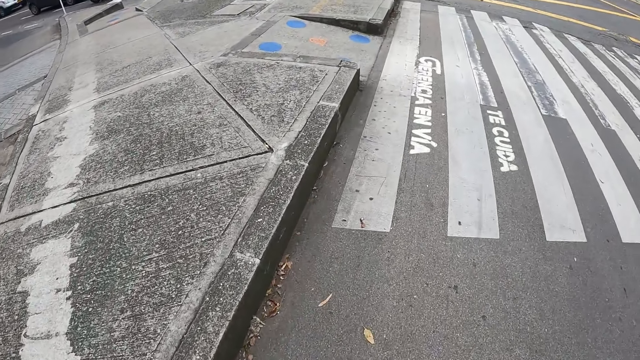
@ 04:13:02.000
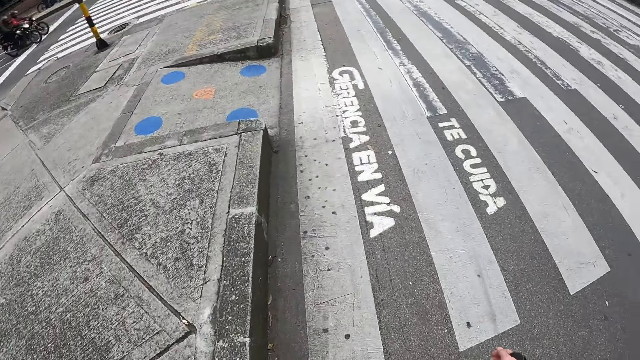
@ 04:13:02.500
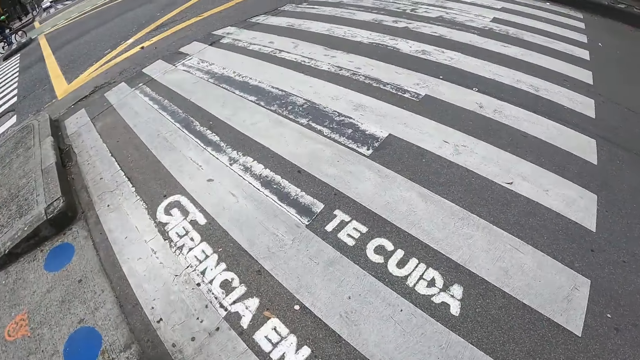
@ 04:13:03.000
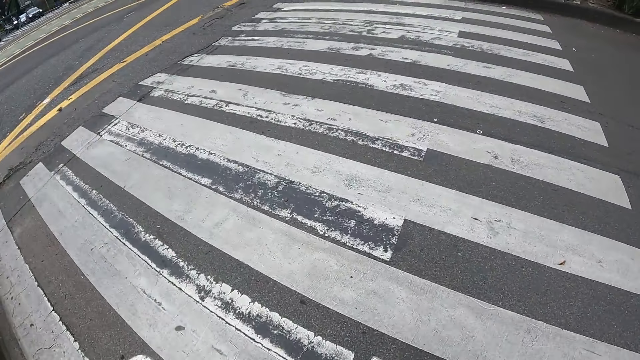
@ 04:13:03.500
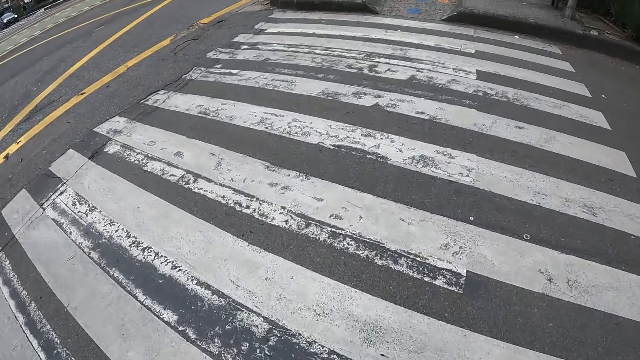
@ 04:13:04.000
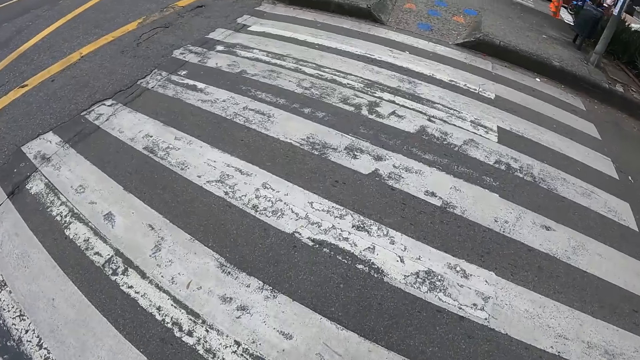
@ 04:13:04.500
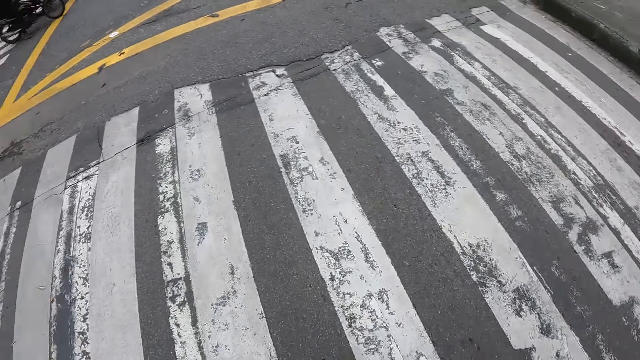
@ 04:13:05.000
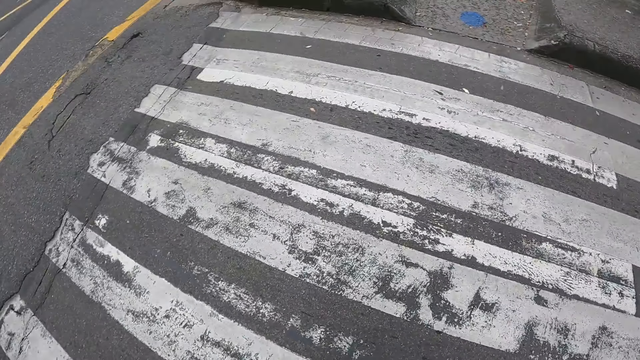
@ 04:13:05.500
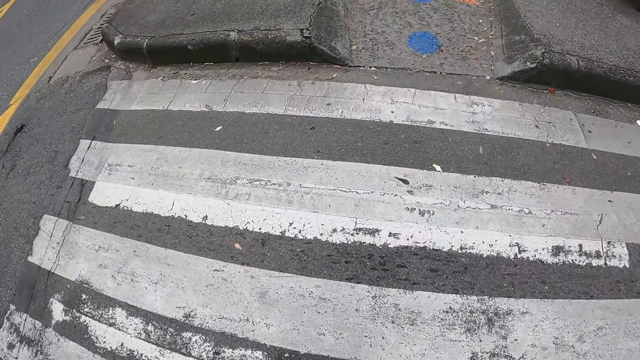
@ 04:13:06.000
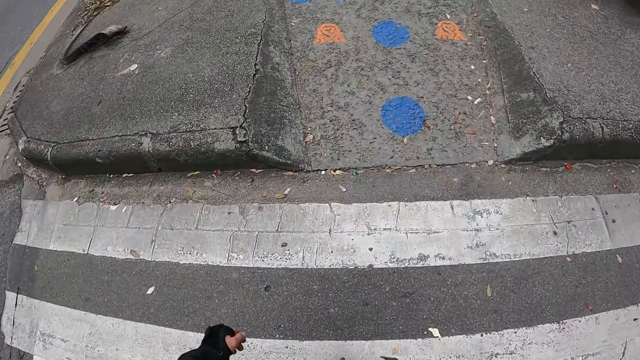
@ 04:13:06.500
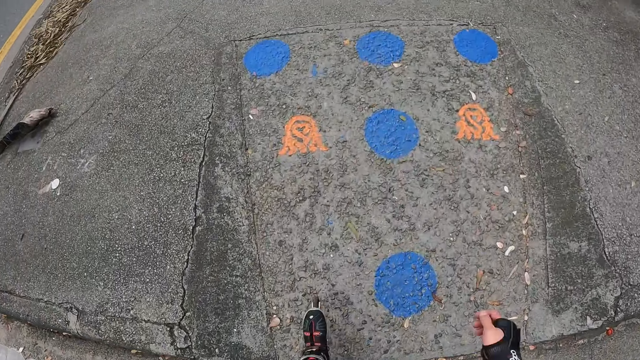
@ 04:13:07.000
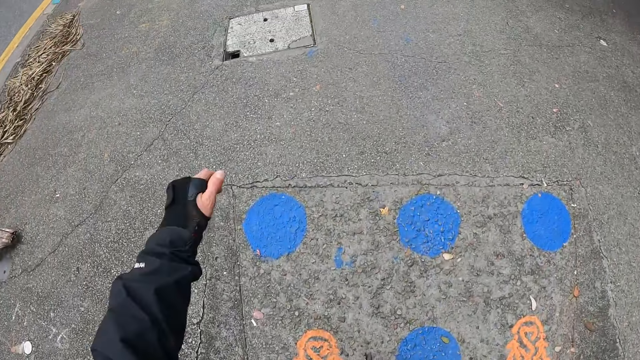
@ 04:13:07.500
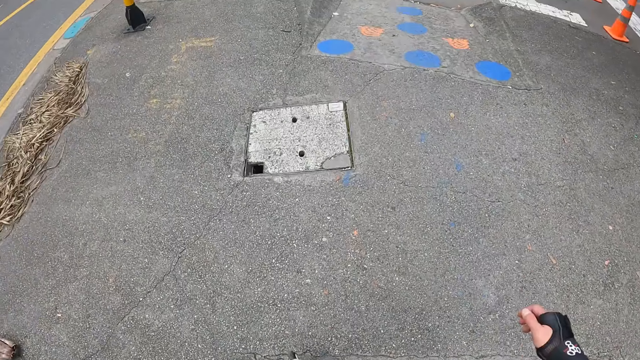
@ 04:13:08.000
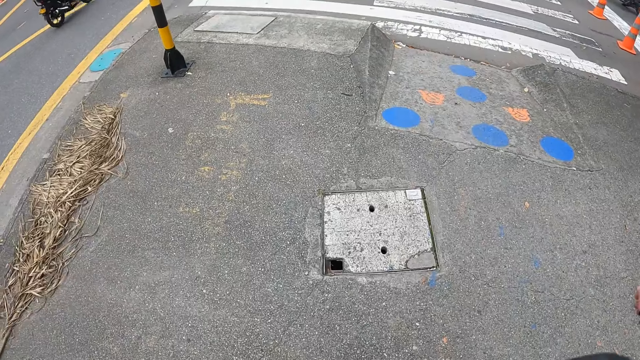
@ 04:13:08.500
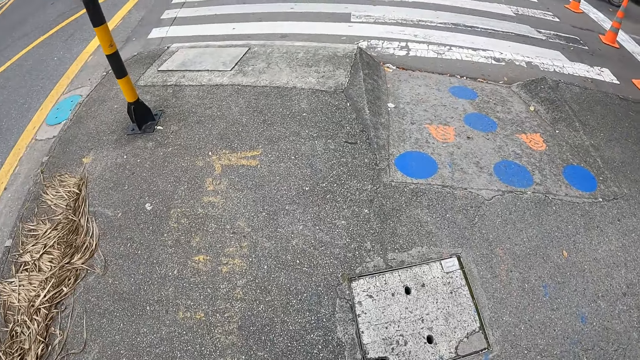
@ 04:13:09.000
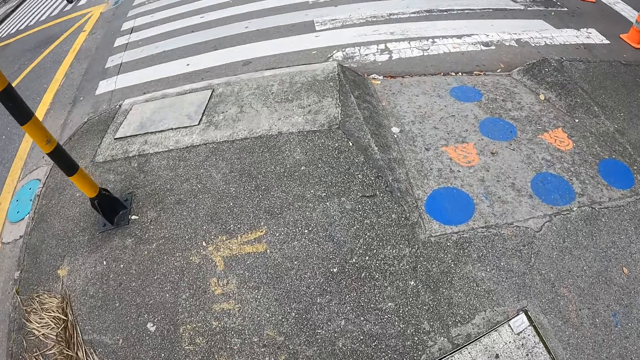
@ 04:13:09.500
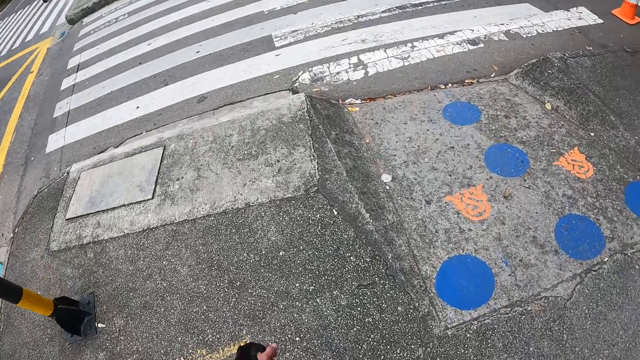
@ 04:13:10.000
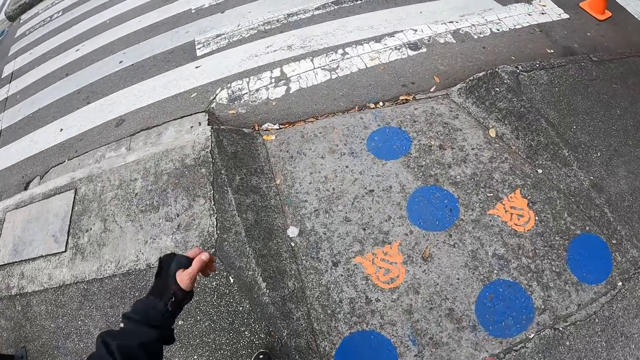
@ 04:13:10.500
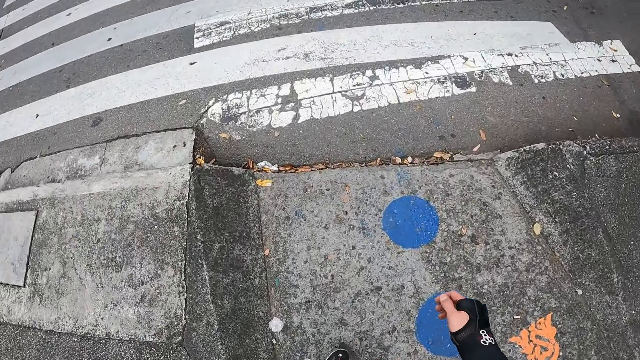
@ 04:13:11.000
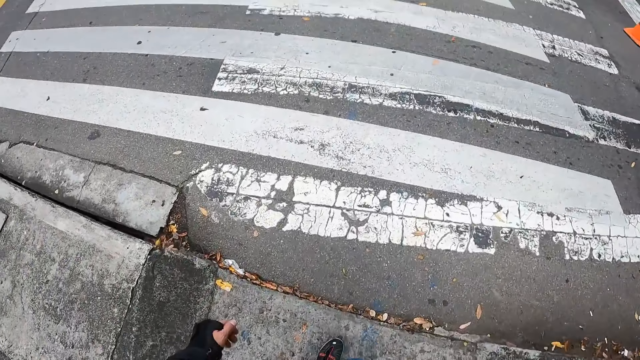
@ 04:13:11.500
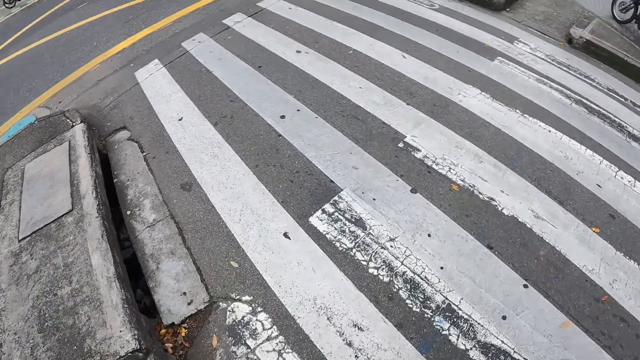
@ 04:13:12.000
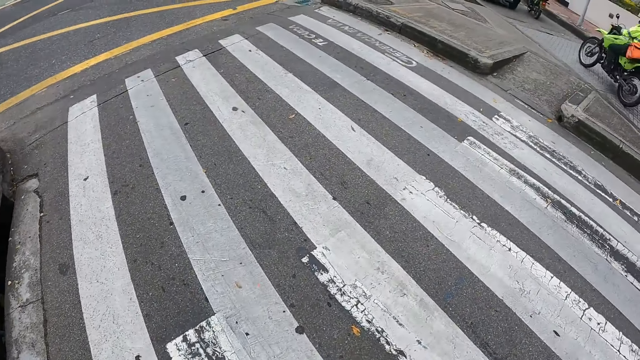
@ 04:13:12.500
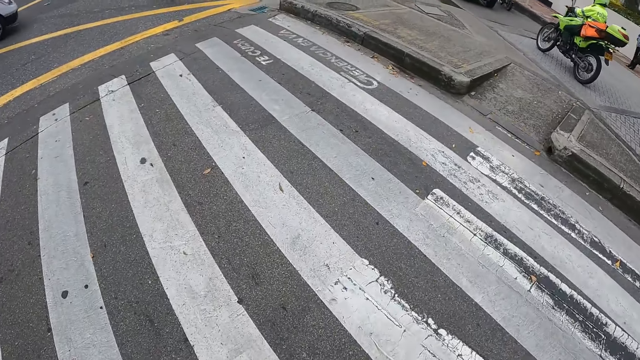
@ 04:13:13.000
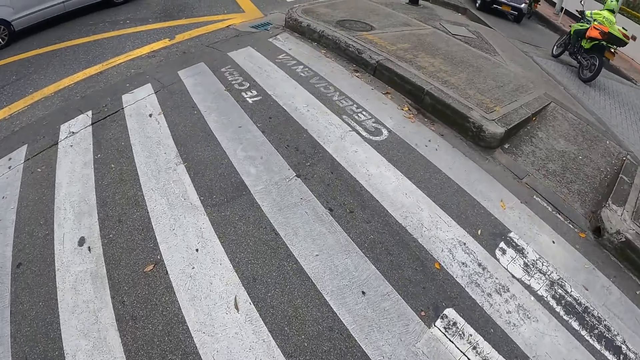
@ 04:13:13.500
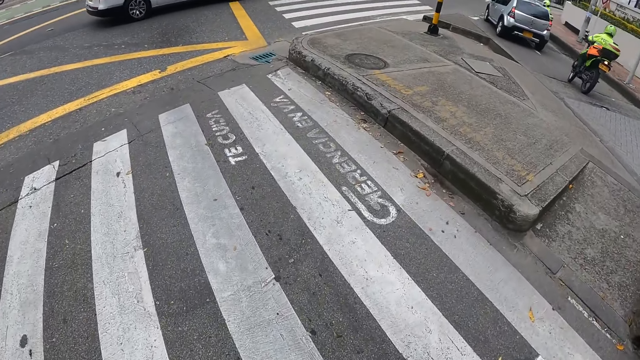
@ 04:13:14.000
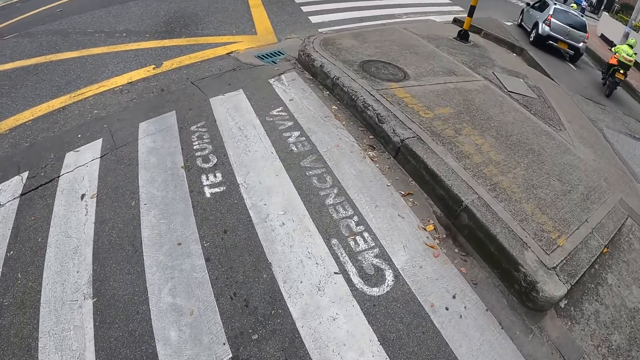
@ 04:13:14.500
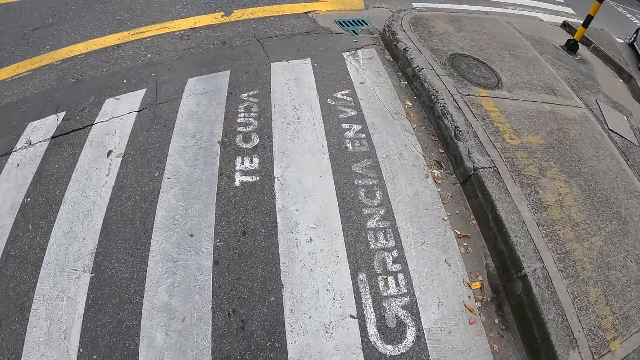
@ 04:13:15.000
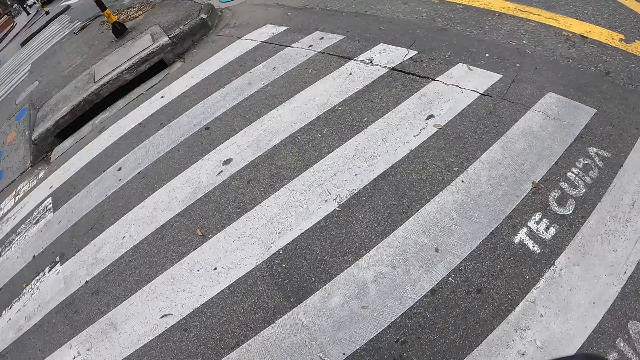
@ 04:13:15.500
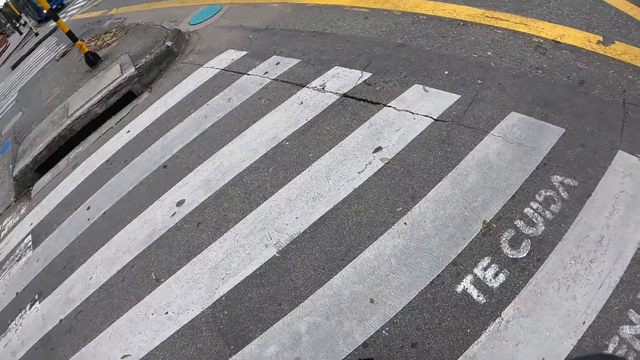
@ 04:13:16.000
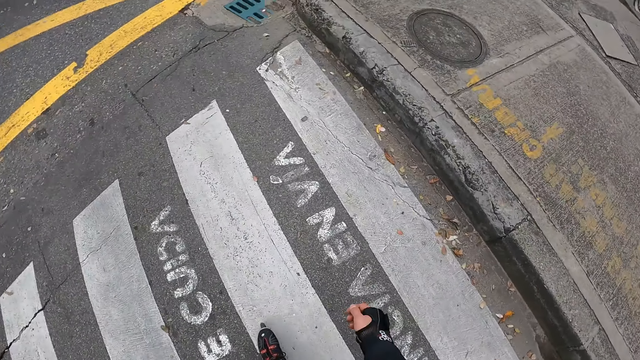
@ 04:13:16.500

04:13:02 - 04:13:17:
A motorcycle rides past the camera wearer. He swings his left hand. He swings his right hand. Another motorcycle rides past the camera wearer. A white car drives past the camera wearer. Another motorcycle rides past the camera wearer.

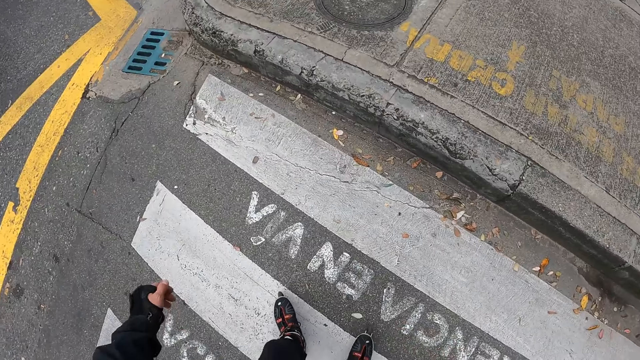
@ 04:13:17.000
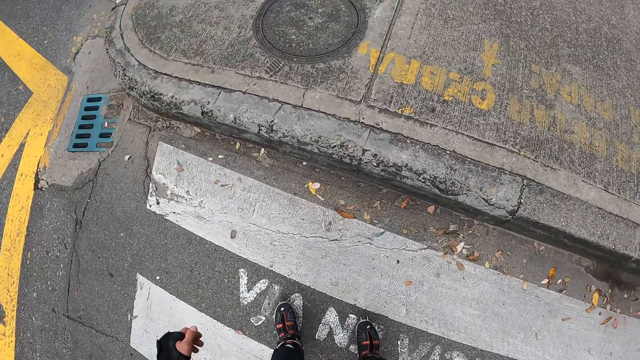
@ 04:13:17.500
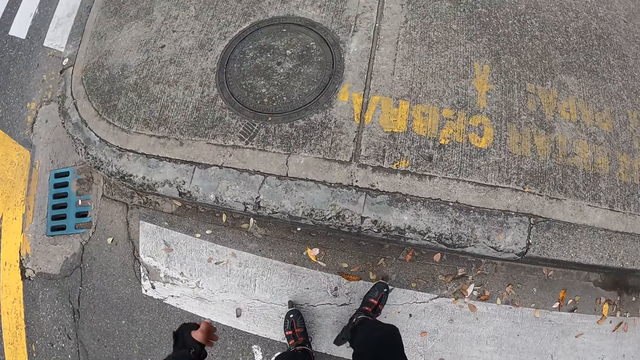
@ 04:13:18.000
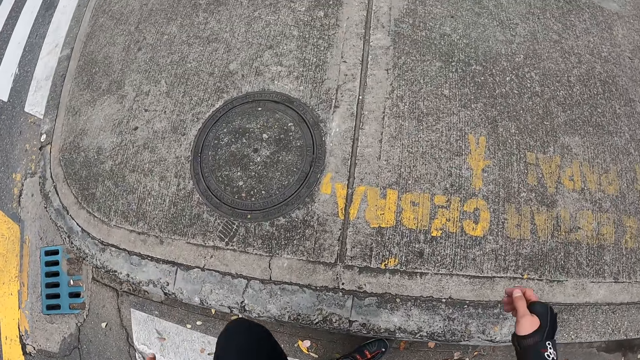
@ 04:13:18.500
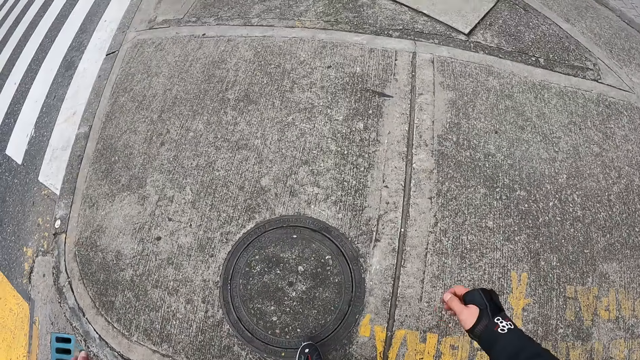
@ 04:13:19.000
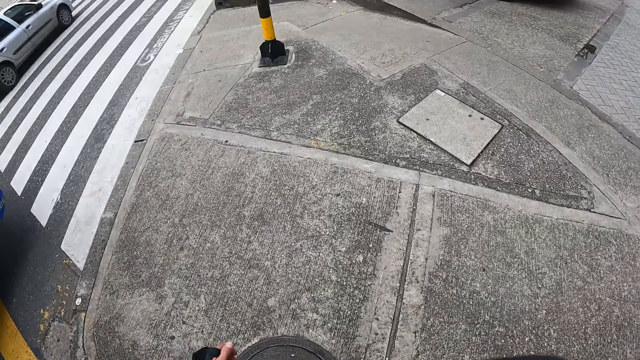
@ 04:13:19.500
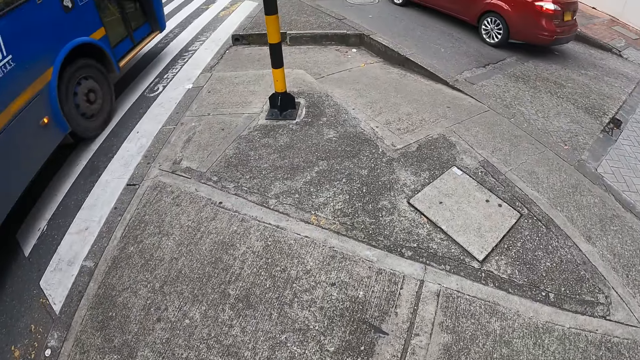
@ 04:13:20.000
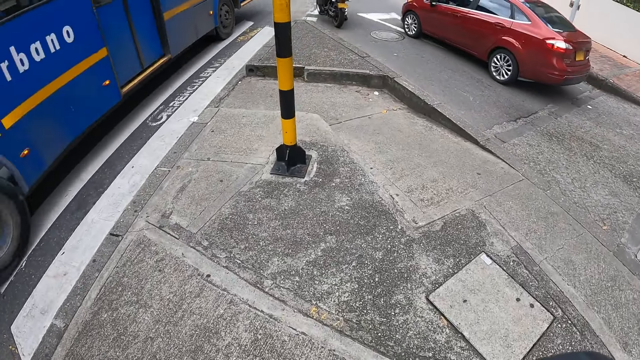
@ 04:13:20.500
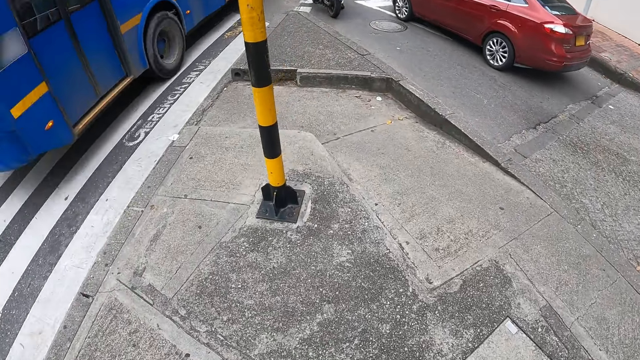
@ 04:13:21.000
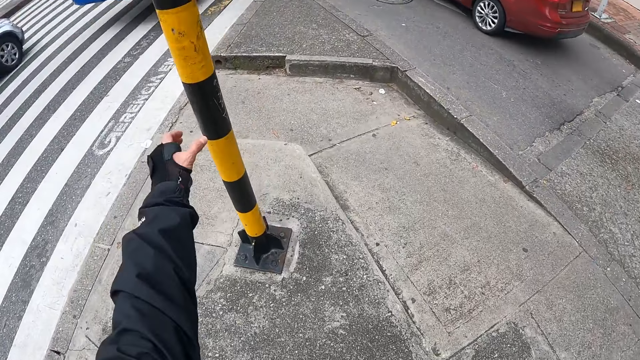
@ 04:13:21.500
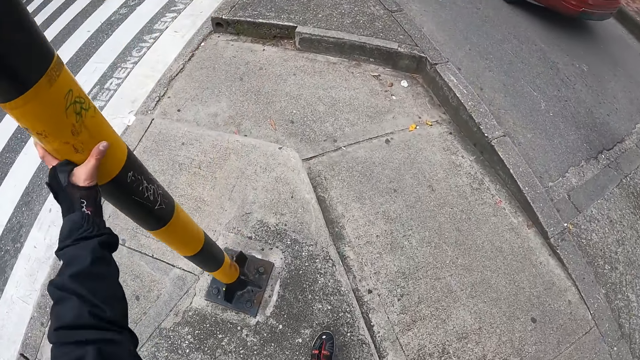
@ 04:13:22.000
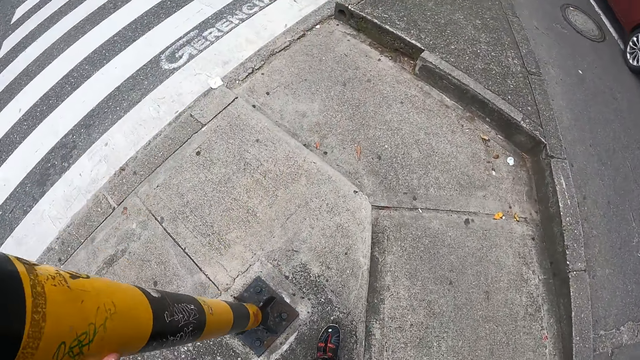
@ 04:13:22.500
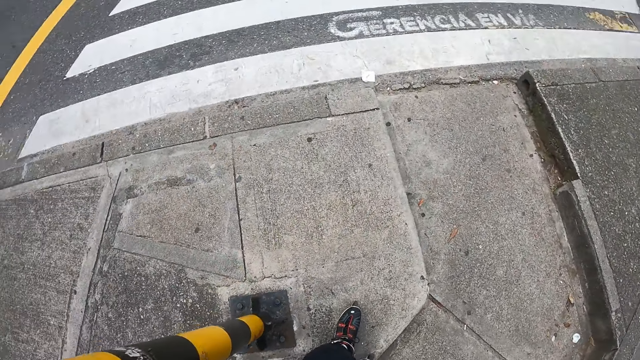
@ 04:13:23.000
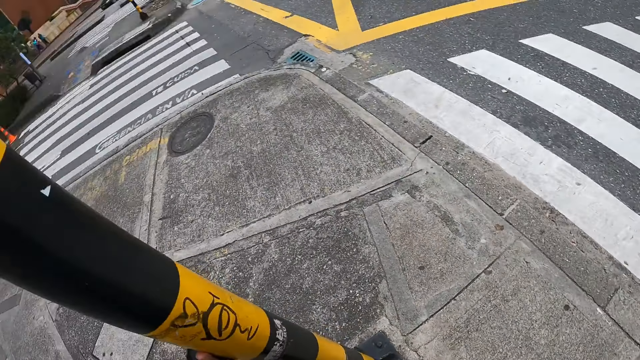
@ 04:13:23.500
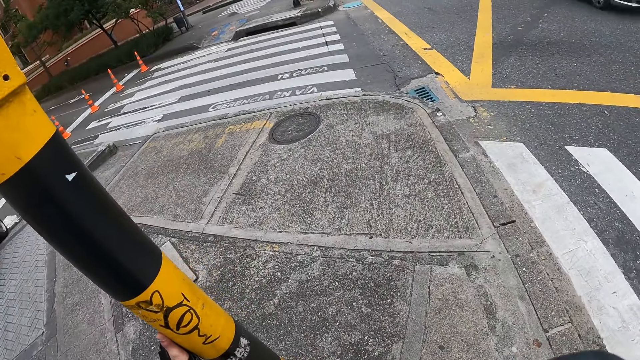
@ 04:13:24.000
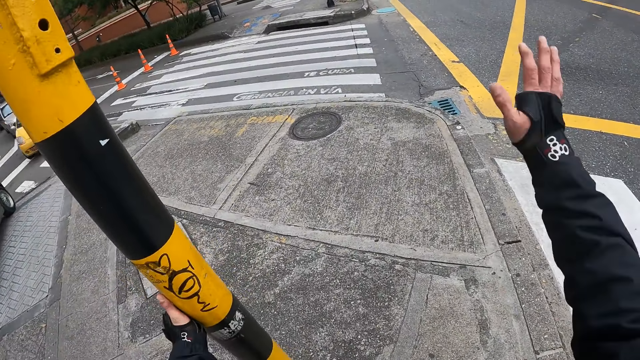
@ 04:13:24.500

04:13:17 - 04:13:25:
A white car drives past the camera wearer. A wine car drives past the camera wearer. A blue bus drives past the camera wearer. The camera wearer holds a pole with his left hand.
